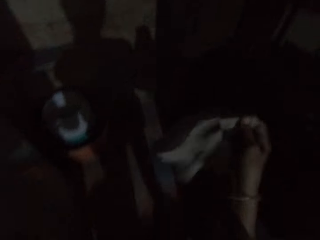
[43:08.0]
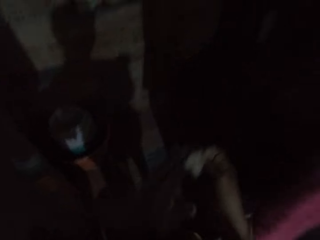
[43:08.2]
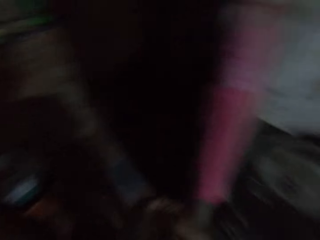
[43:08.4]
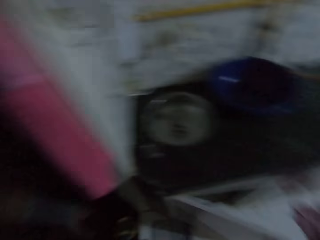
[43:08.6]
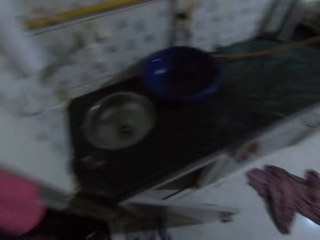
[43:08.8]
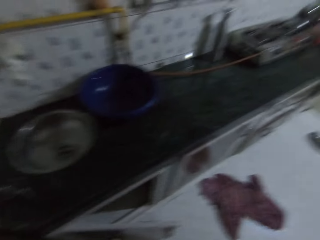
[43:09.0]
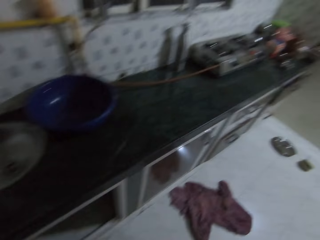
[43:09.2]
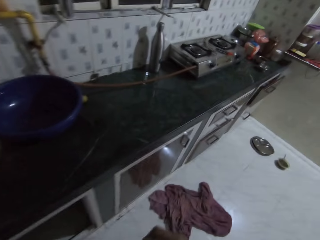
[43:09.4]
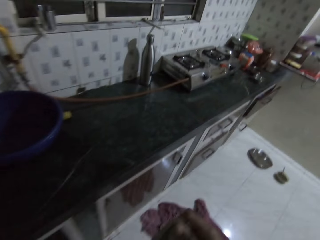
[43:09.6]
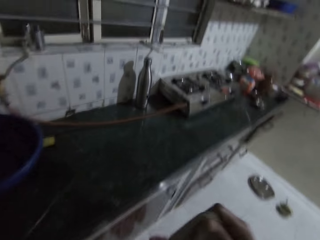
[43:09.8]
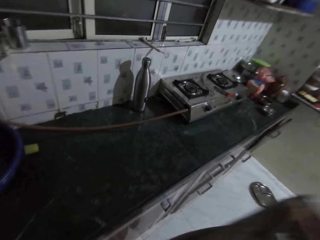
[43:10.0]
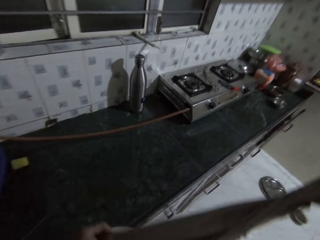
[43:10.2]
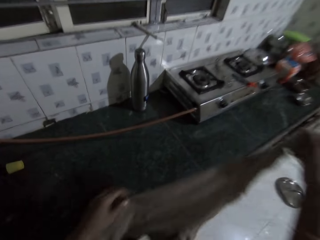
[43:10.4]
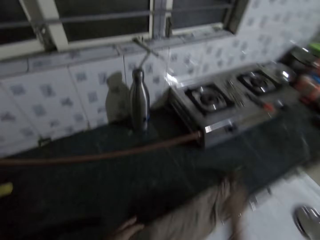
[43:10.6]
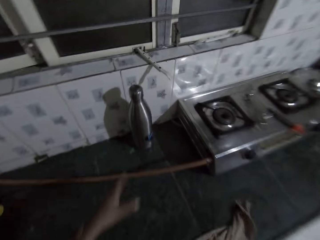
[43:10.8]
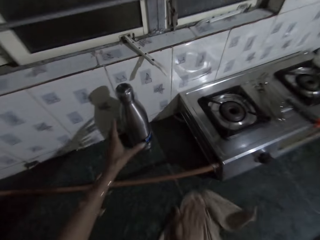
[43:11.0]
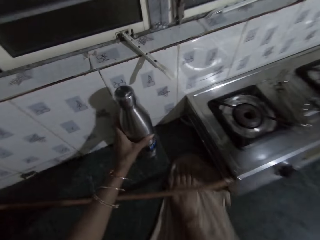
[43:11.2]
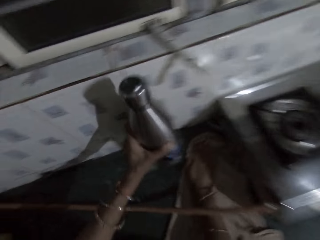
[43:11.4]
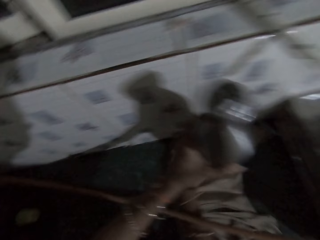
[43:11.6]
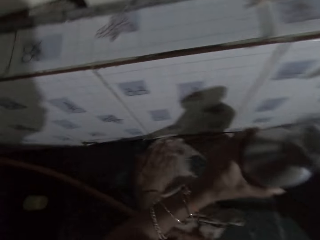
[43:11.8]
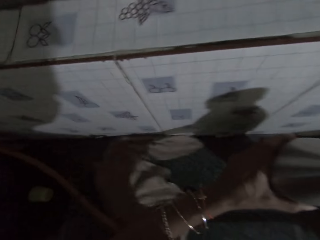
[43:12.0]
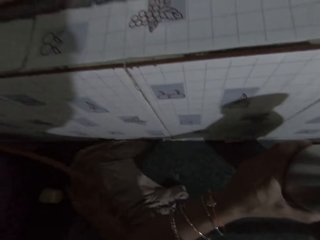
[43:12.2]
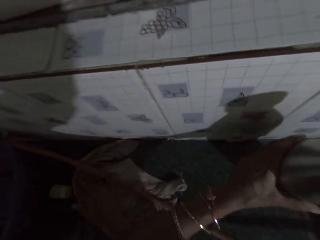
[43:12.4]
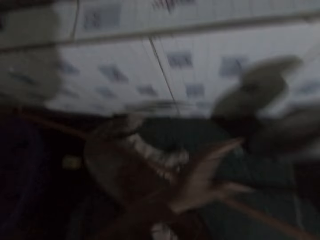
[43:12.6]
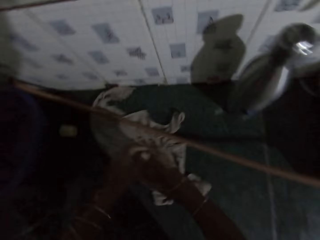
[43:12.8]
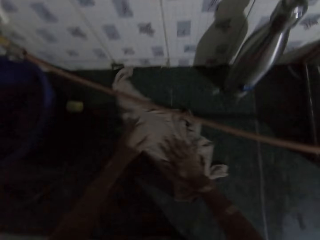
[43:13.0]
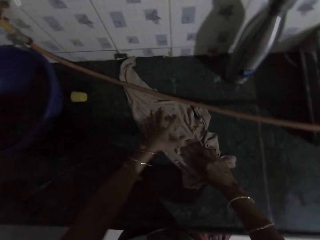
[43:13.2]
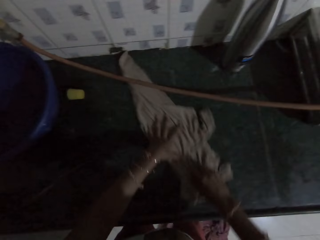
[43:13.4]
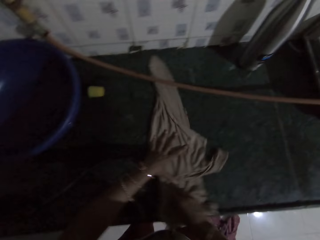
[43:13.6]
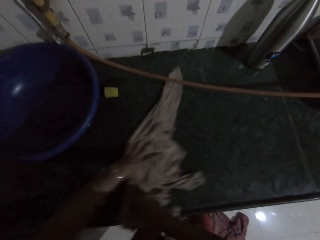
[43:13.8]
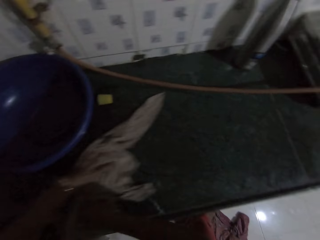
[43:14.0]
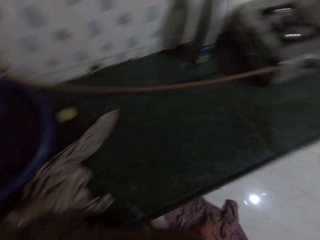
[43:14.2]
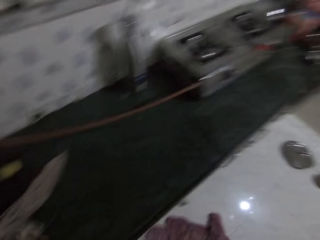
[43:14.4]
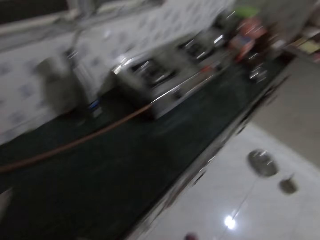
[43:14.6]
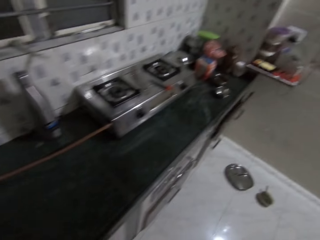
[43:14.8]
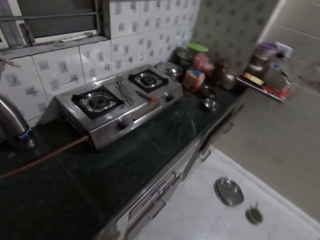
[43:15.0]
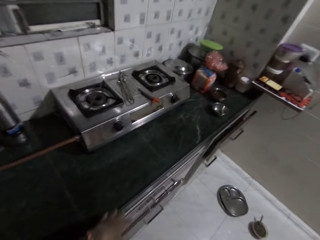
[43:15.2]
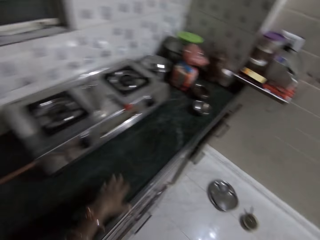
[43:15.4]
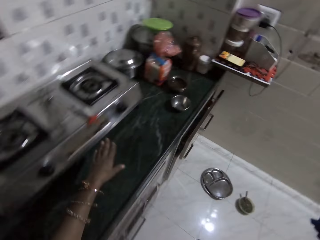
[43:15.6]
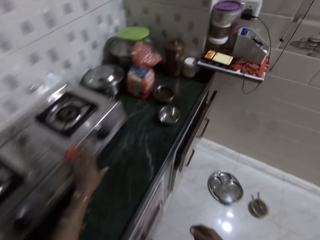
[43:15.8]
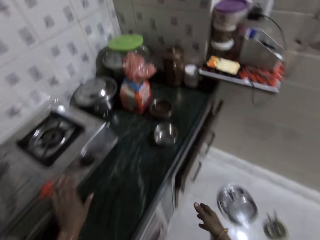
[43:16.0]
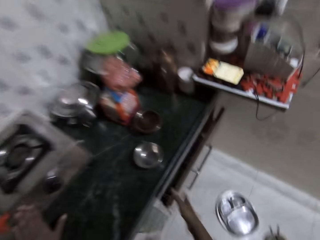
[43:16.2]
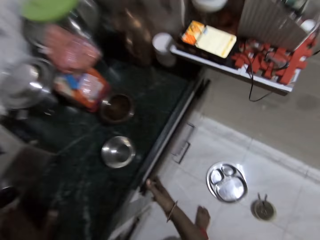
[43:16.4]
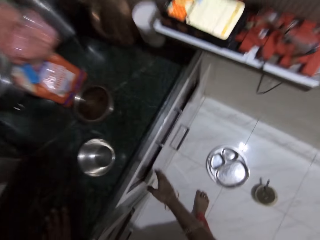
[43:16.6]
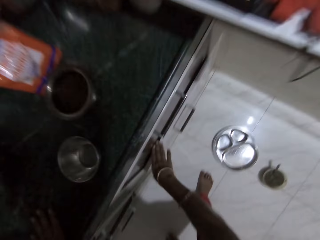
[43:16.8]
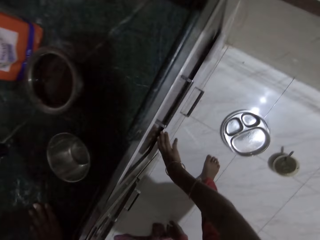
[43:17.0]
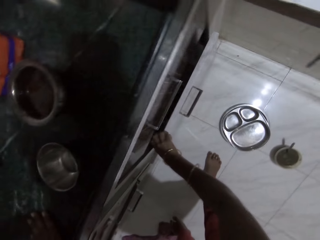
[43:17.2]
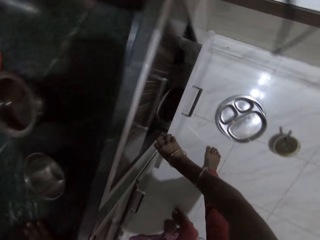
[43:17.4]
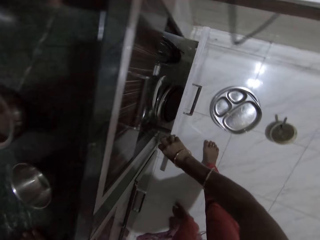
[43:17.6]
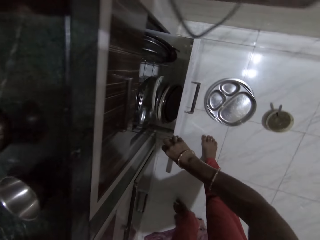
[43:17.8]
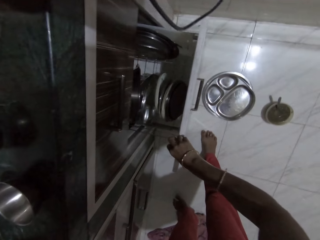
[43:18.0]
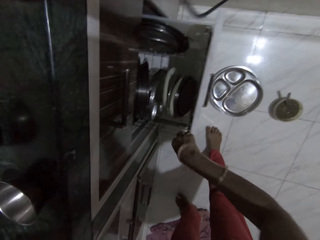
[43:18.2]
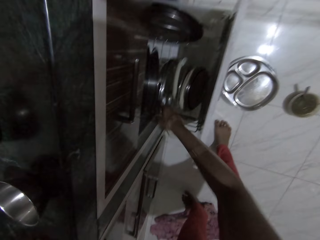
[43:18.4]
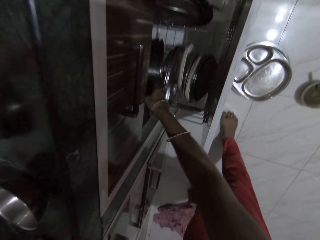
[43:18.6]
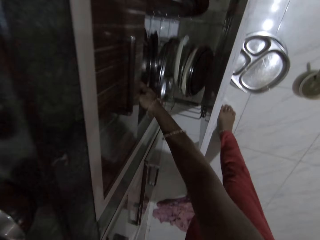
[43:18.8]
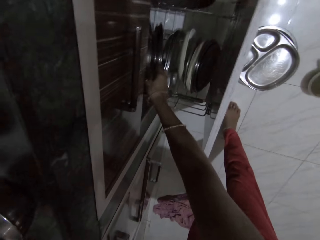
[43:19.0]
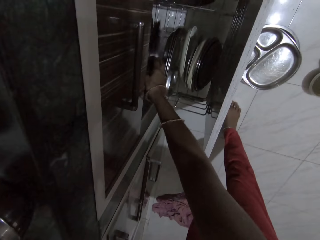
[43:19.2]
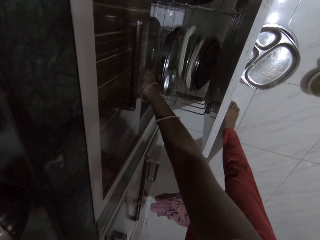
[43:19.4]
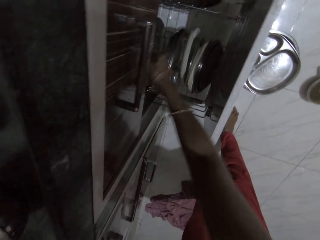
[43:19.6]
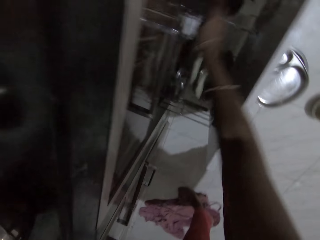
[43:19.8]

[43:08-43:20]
The camera wearer walks. She holds the rag on the slab with both hands. She picks up a towel. She drops the rag on the slab with her hands. She places her right hand on the rag on the slab. She cleans the slab with the rag in her right hand. She picks up a flask from the slab with her left hand. She drops the flask on the slab with her left hand. She holds the rag on the slab with both hands. She cleans the slab with the rag in her hands. She touches a cooker with her left hand. She closes the drawer with her right hand. She opens the drawer with her right hand. She sorts through trays in the drawer with her right hand.

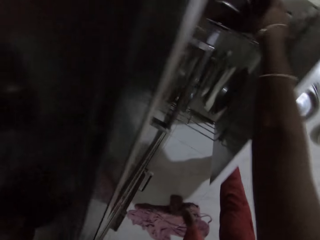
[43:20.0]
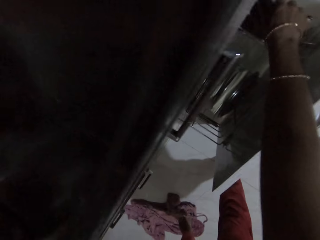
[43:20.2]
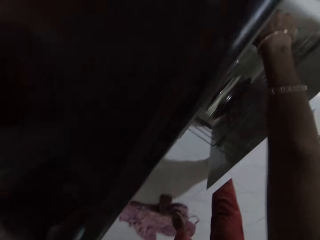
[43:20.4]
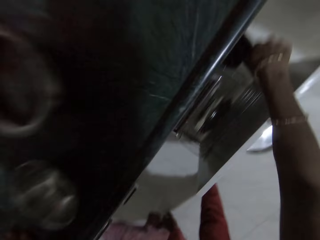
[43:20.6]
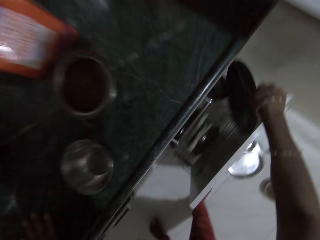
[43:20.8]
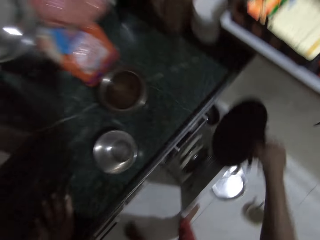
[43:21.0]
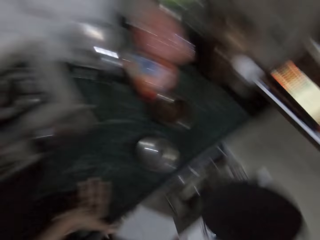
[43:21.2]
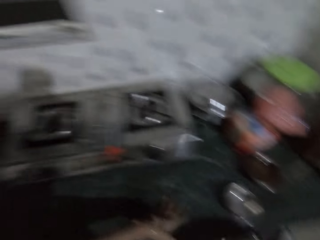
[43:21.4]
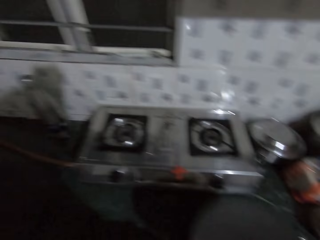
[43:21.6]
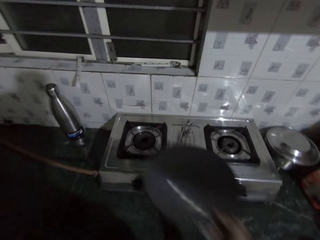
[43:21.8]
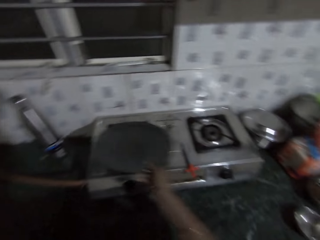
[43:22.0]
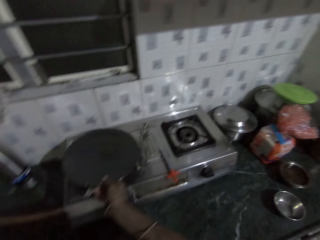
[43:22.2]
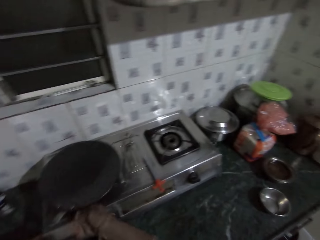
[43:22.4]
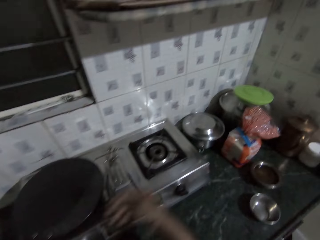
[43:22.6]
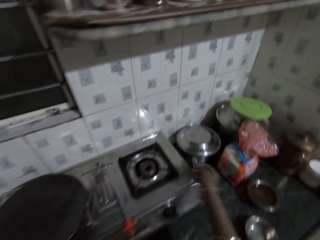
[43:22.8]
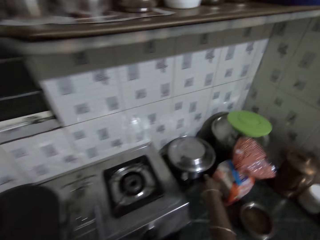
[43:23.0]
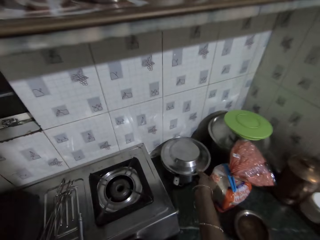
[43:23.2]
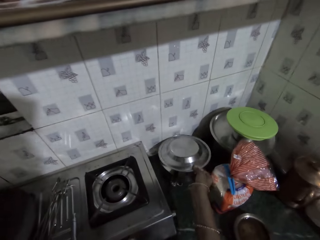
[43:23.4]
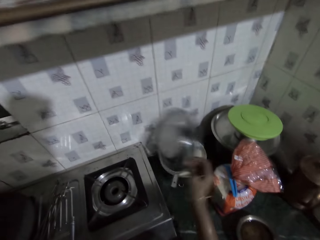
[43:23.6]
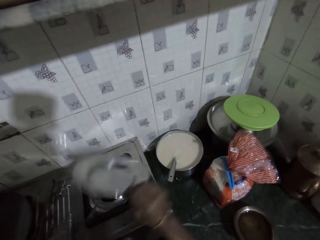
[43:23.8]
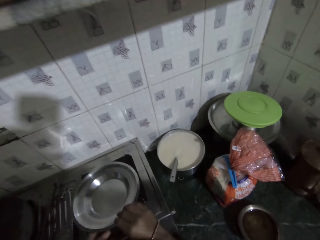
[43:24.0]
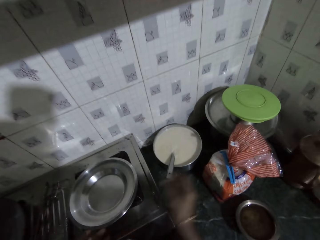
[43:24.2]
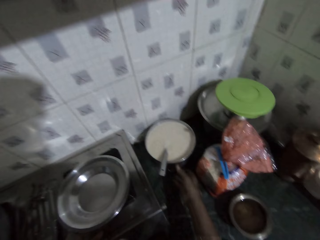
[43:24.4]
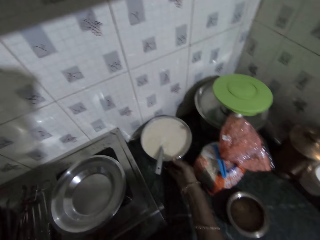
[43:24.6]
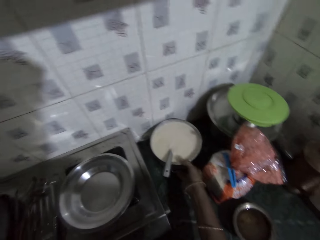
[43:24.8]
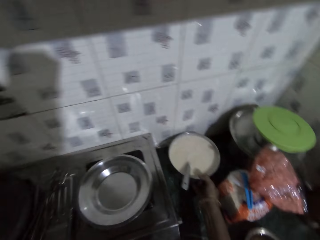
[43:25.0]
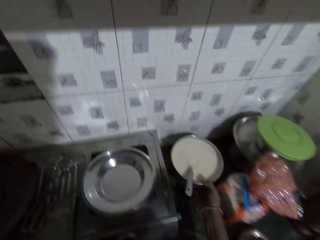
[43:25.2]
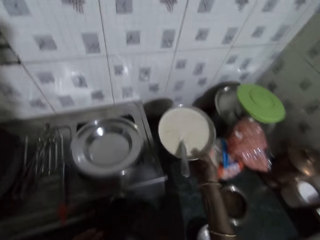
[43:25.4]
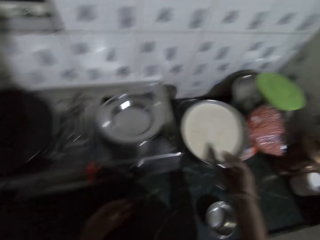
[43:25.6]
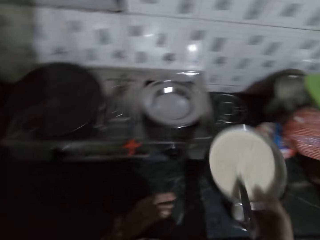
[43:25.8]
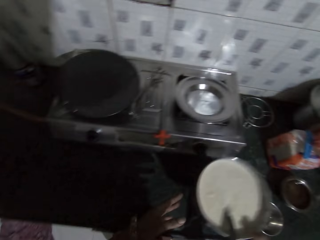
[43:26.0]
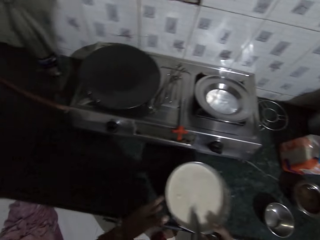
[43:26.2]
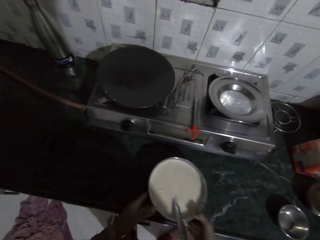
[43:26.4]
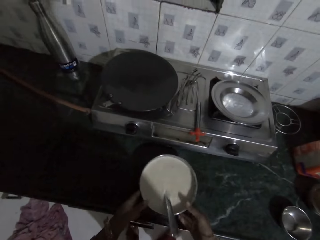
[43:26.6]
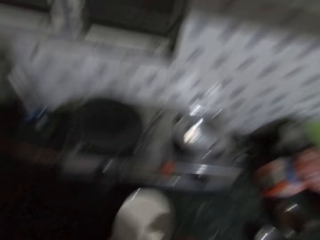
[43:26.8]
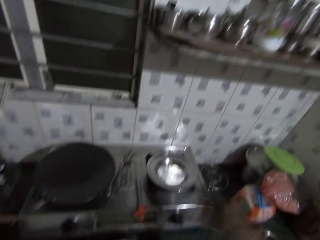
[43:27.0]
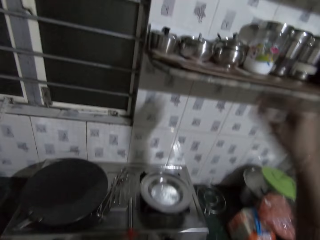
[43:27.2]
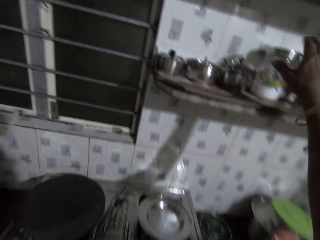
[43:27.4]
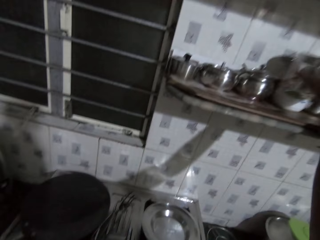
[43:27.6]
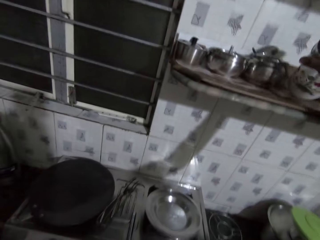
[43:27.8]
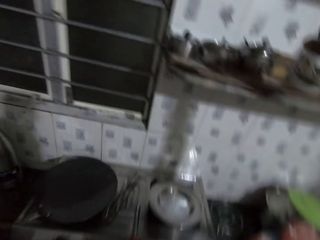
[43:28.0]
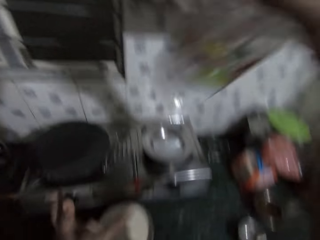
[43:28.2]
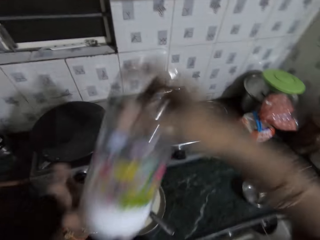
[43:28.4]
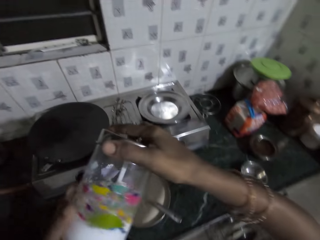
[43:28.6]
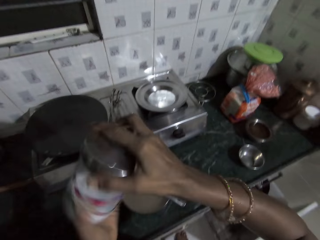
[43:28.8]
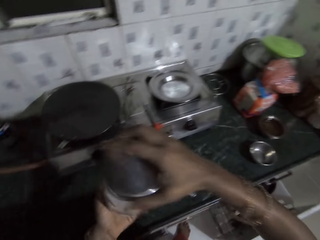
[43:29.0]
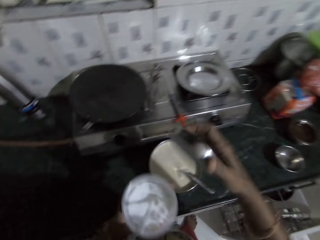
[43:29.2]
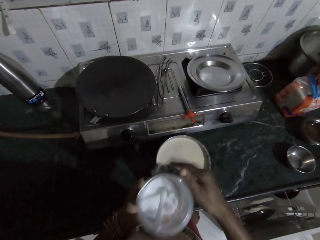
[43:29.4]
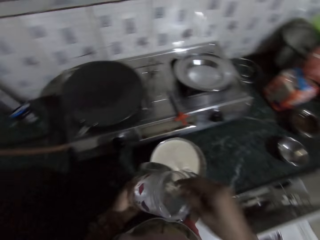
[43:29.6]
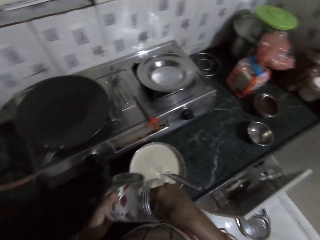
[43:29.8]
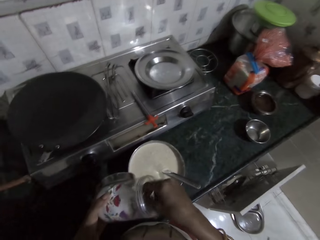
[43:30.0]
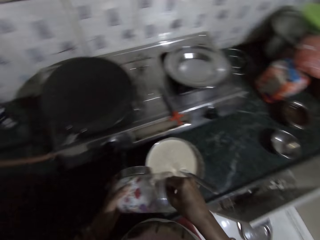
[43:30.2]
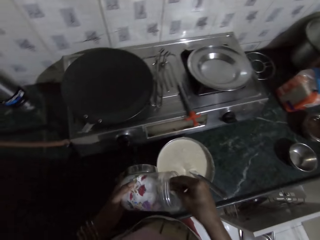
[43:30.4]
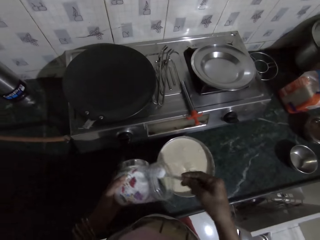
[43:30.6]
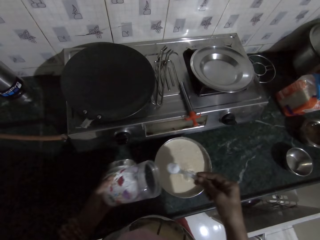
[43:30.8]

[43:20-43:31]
The camera wearer picks up a skillet from the drawer with her right hand. She drops the skillet on the cooker with her right hand. She picks up a plate from a bowl of flour batter with her right hand. She drops the plate on the cooker with her right hand. She picks up the bowl of flour batter from the slab with her right hand. She holds the bowl of flour batter with her hands. She drops the bowl of flour batter on the slab with her hands. She picks up a can of salt from a rack with her right hand. She passes the can of salt from her right hand to her left hand. She opens the cover of the can of salt with her right hand. She passes the cover from her right hand to her left hand. She picks up a spoon from the can of salt in her left hand with her right hand. She scoops salt from the can of salt in her left hand with the spoon in her right hand.
